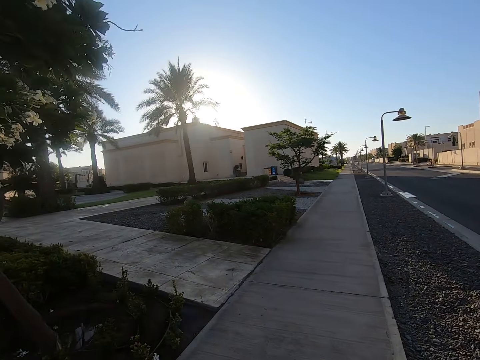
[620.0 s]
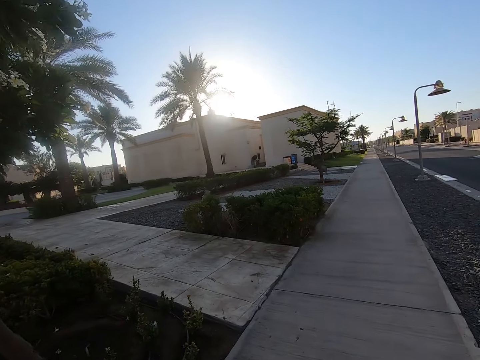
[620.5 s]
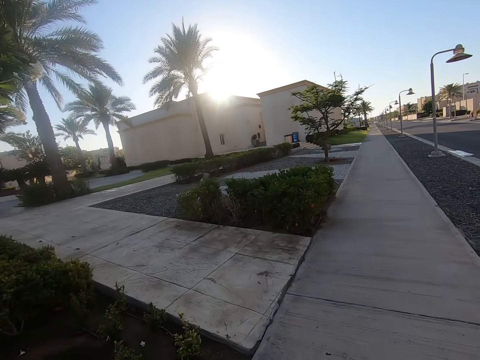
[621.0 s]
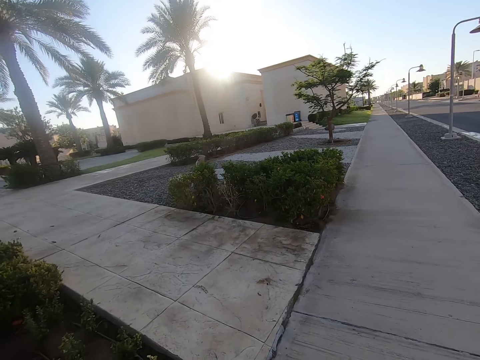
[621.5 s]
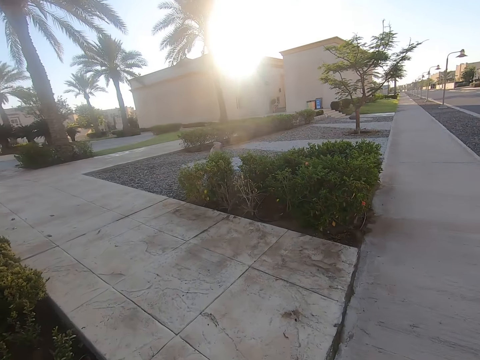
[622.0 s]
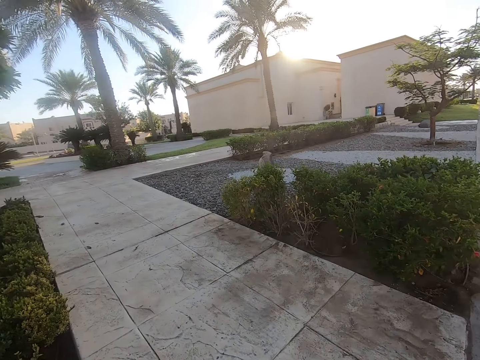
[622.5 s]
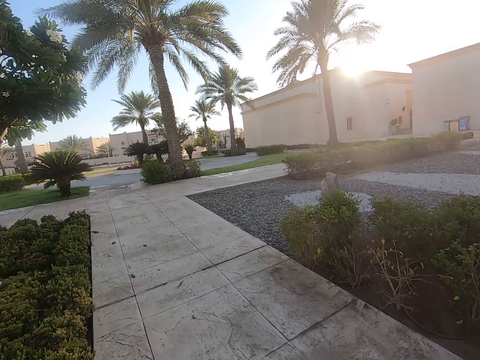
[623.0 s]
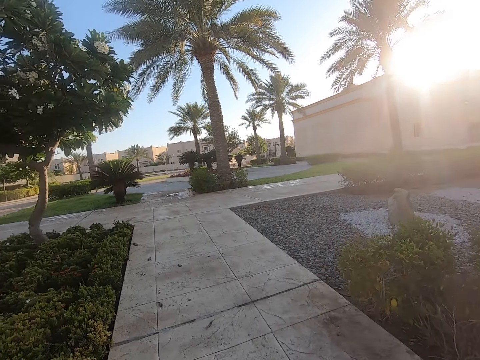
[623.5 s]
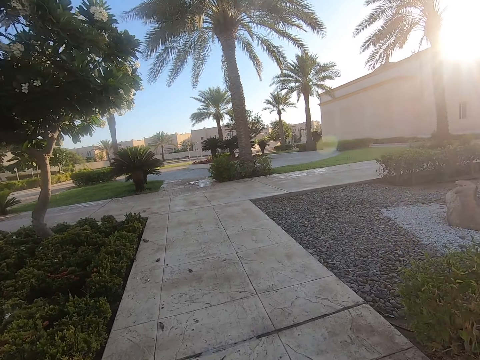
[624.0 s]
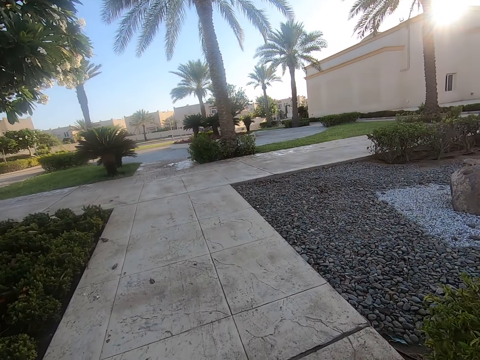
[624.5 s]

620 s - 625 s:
The camera wearer walks along the sidewalk.

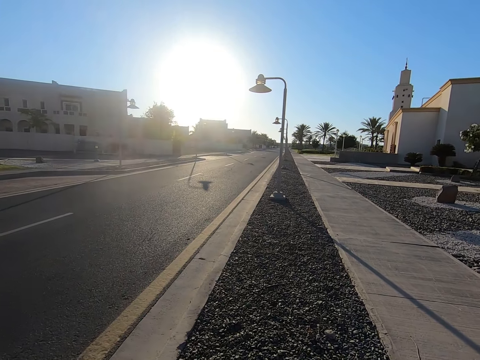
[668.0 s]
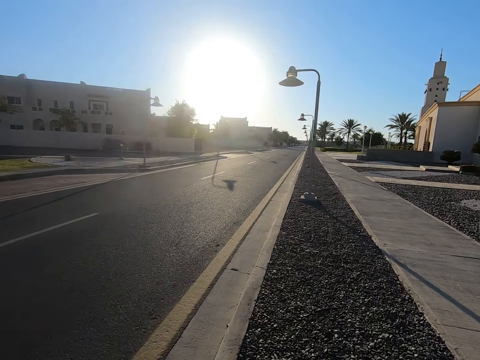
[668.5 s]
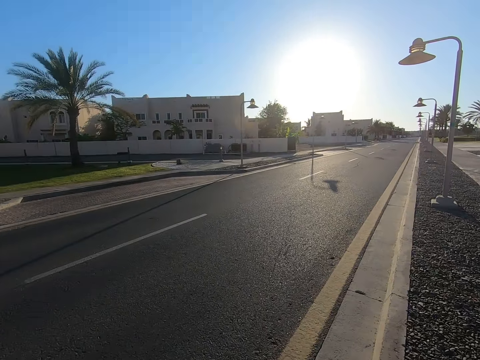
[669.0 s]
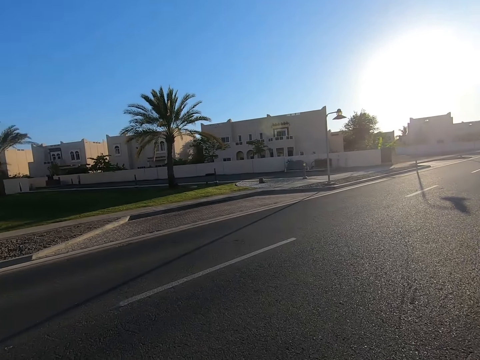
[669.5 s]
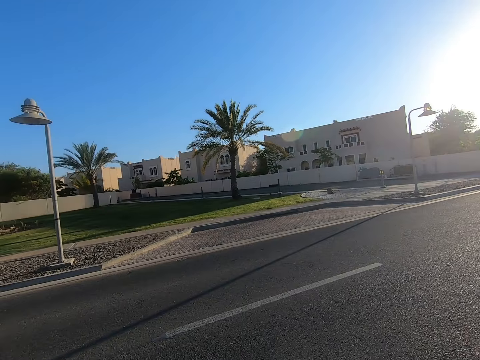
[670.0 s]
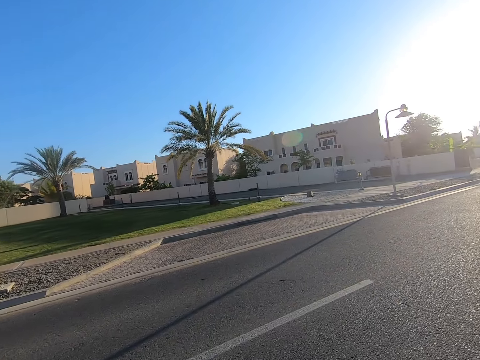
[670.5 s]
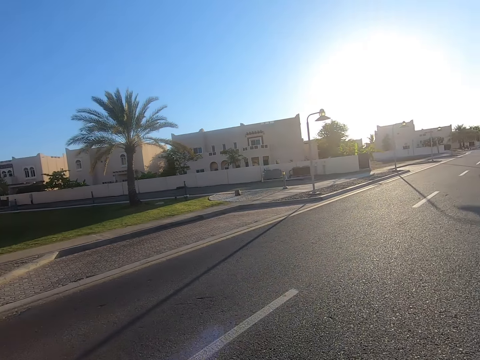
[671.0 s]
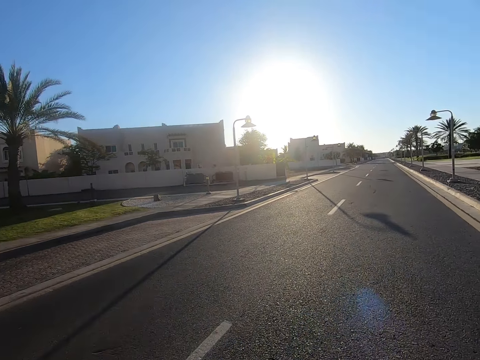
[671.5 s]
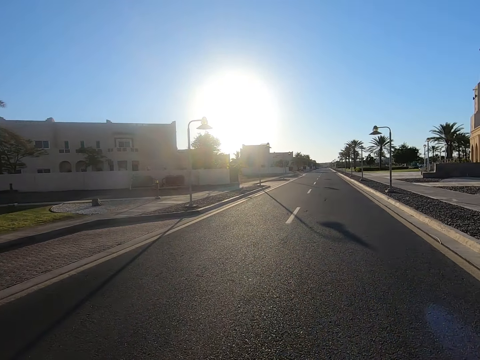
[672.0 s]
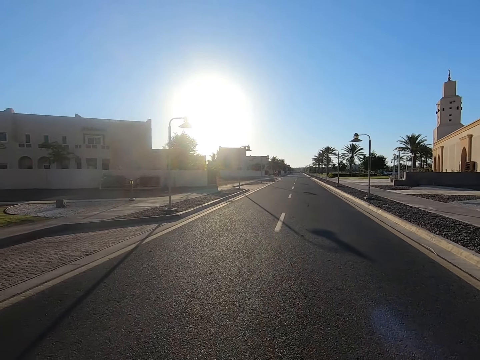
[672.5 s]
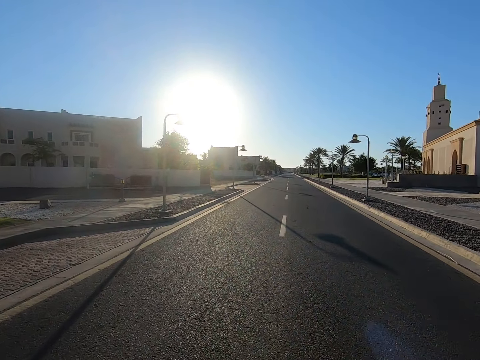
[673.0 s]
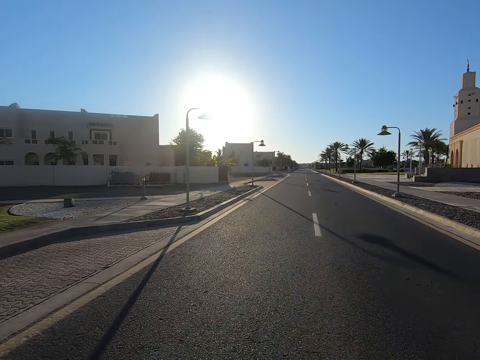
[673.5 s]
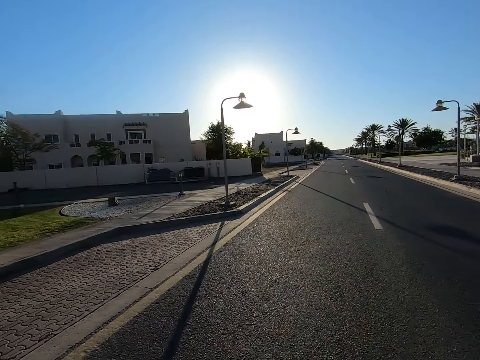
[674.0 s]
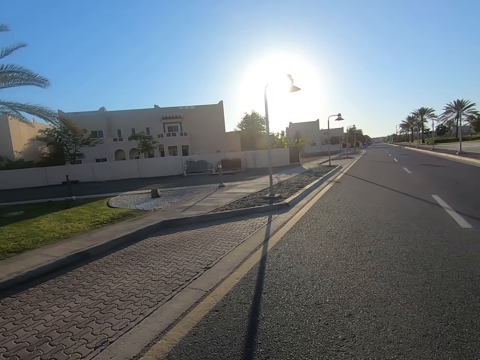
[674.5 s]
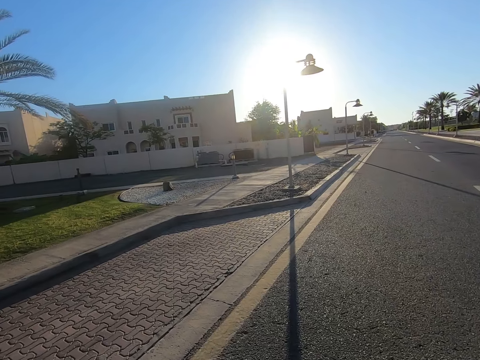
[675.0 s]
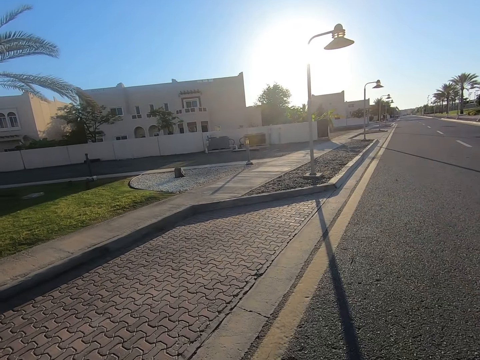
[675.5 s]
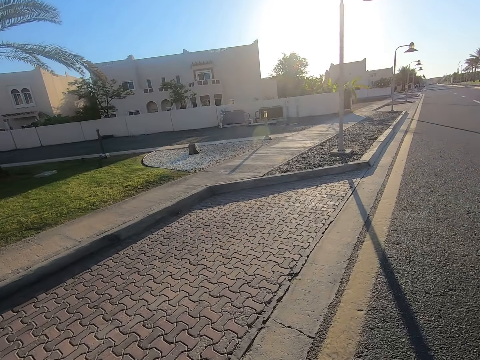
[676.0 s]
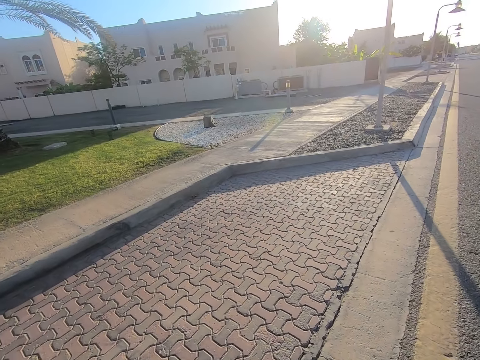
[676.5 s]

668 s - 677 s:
The camera wearer walks on the tarmac road. They cross the road towards the sidewalk.

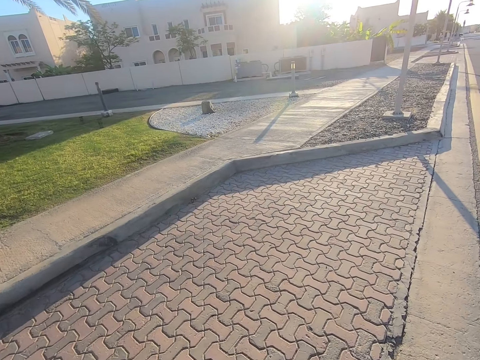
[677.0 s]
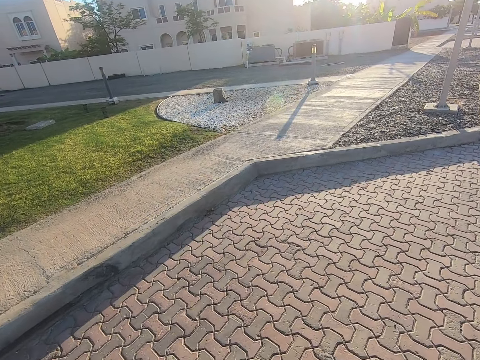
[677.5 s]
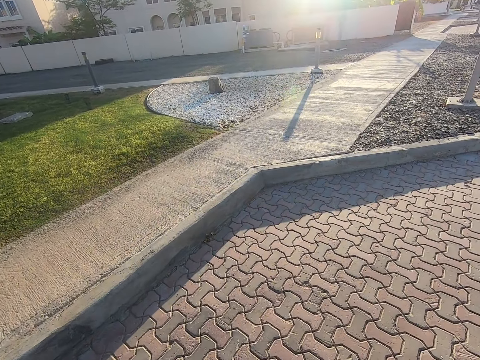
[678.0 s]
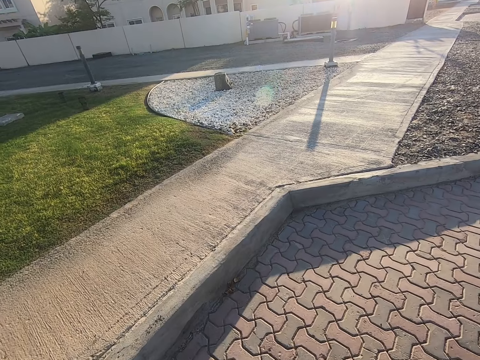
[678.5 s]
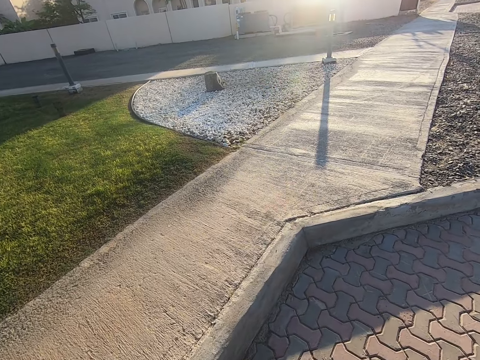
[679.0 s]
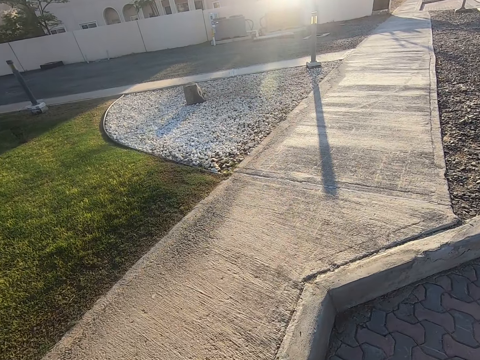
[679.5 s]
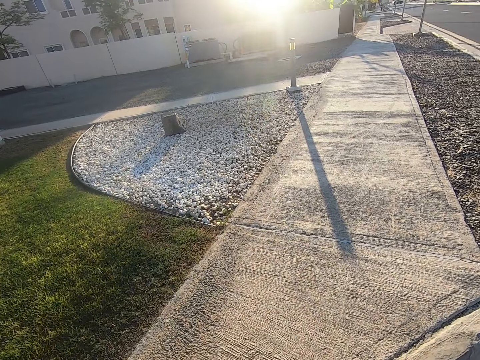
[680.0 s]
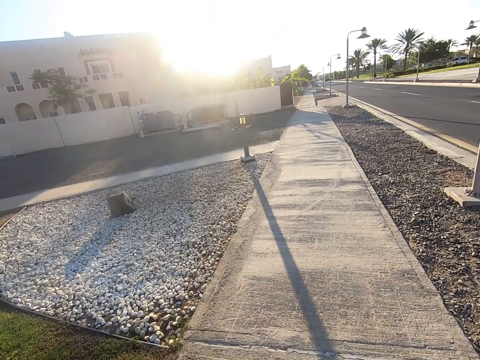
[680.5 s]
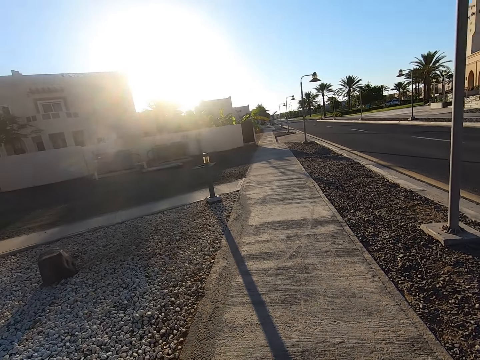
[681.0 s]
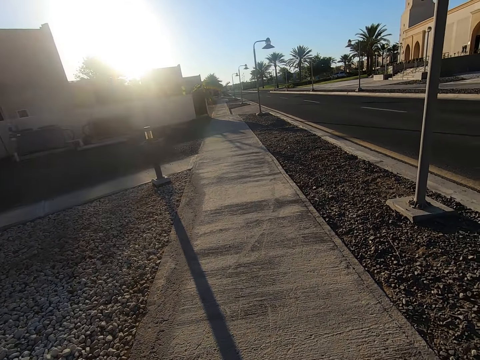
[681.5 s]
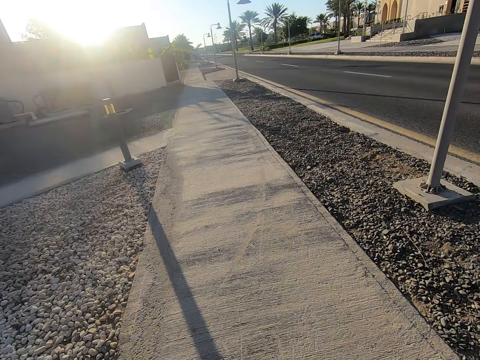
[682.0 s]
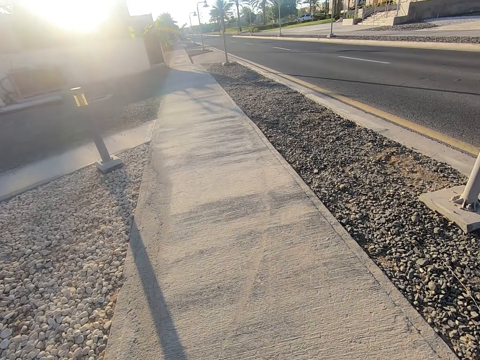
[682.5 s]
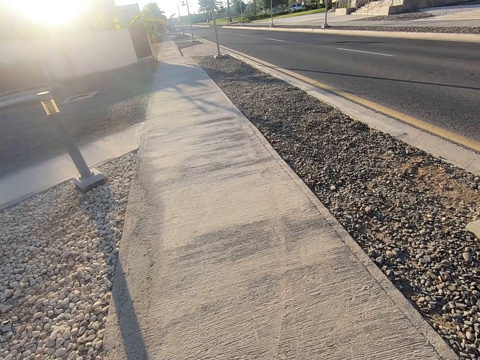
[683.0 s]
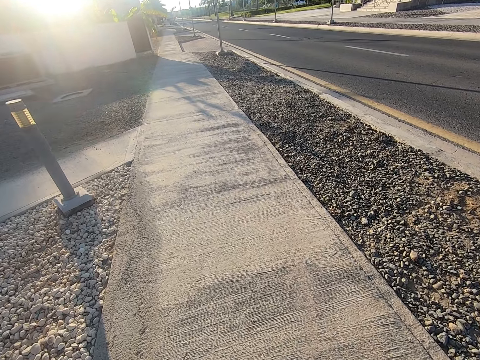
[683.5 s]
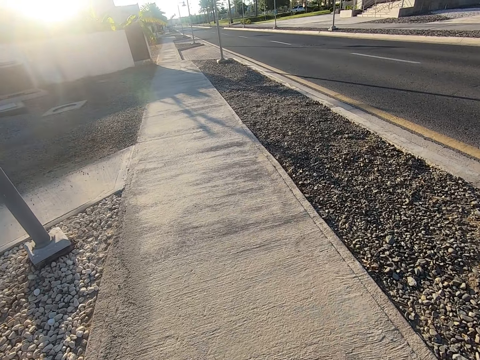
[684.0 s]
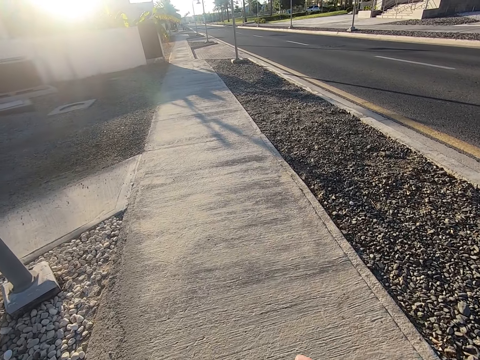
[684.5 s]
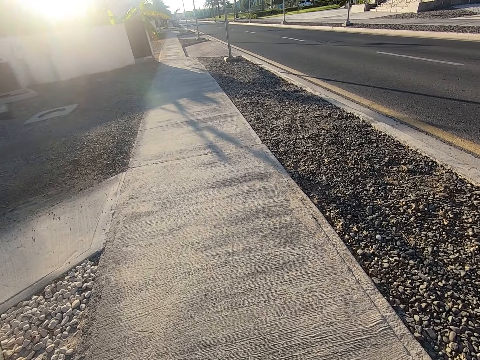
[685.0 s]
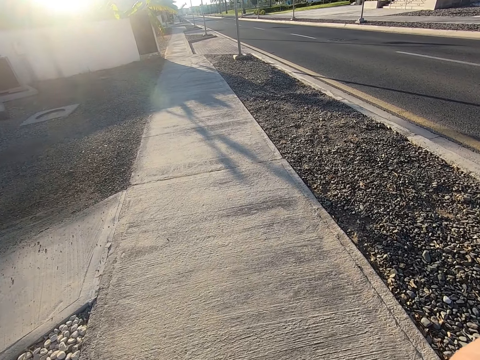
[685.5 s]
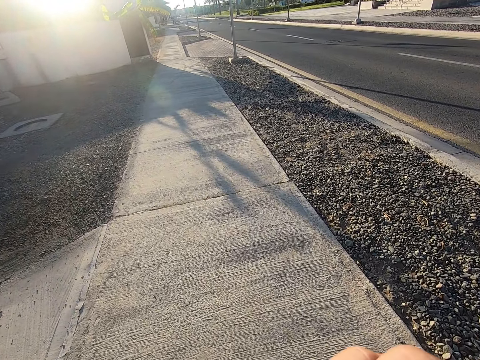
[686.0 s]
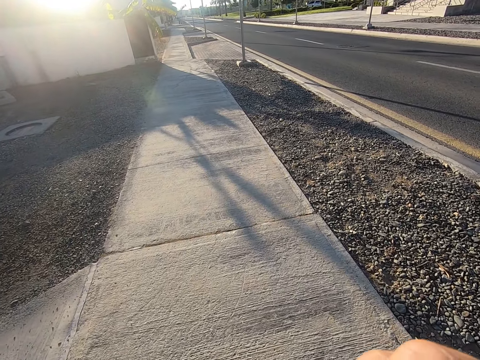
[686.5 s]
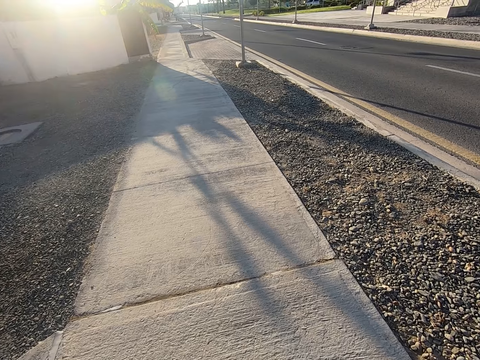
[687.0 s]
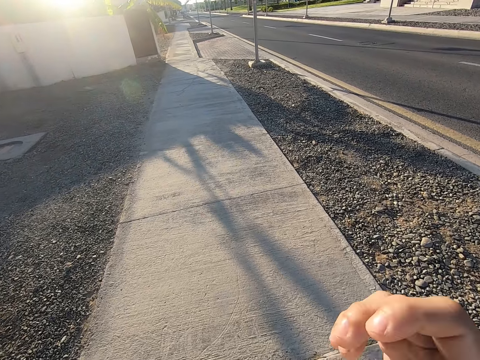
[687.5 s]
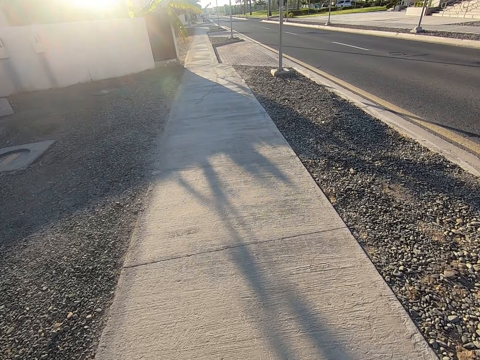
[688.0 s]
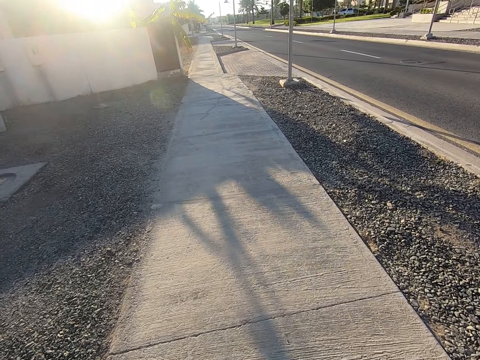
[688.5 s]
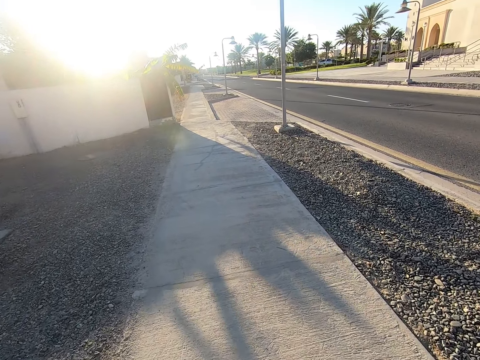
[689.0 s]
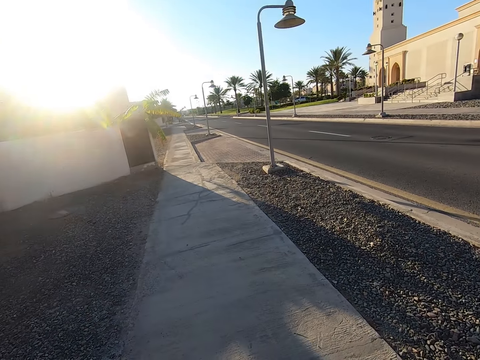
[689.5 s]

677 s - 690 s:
The camera wearer walks along the sidewalk. They raise a hand towards something. They withdraw the hand from something. They walk along the sidewalk.
